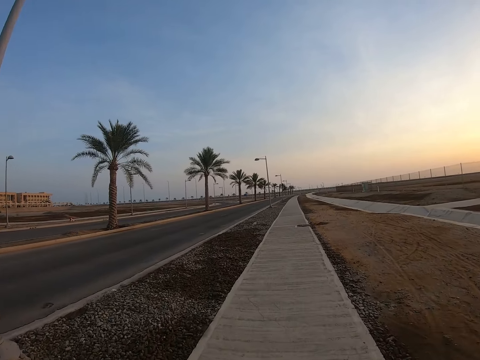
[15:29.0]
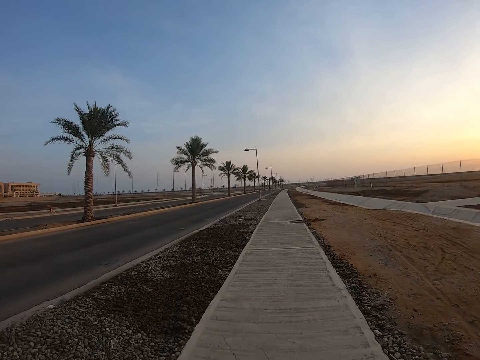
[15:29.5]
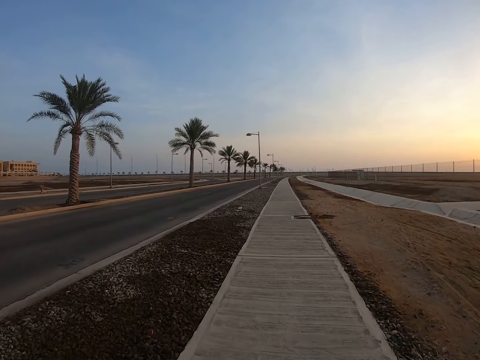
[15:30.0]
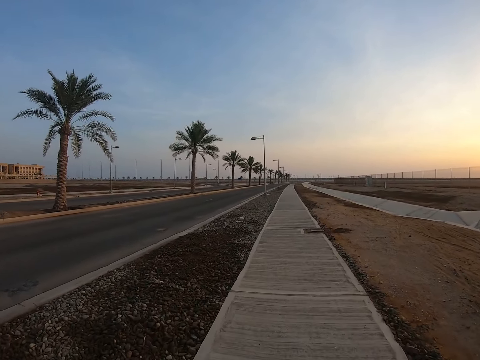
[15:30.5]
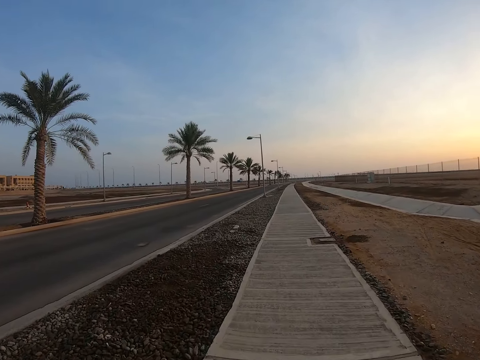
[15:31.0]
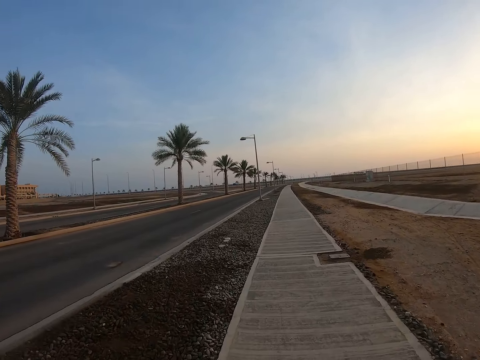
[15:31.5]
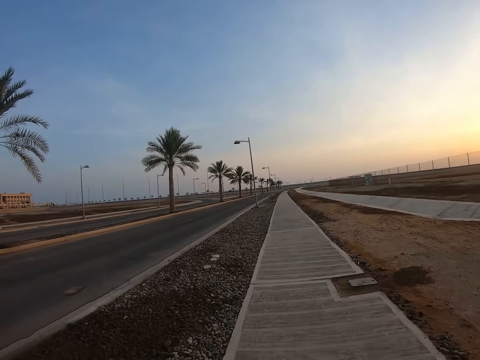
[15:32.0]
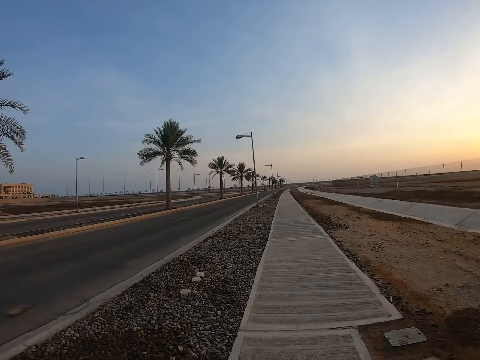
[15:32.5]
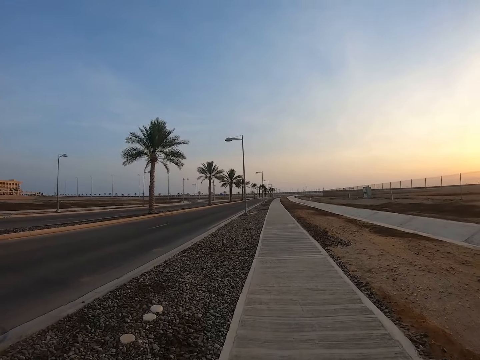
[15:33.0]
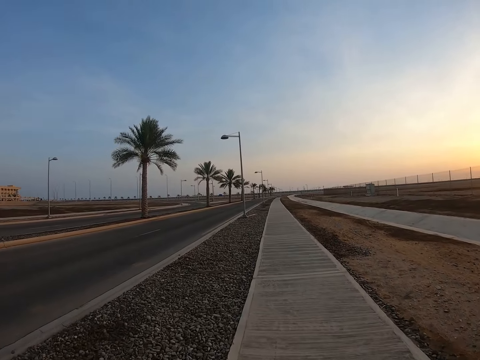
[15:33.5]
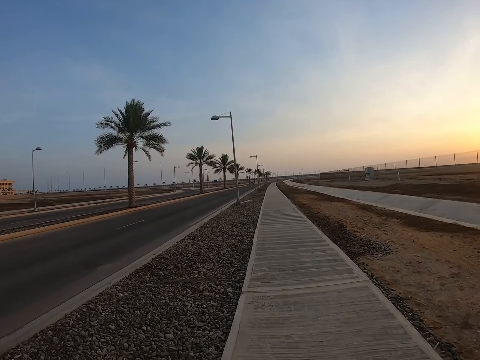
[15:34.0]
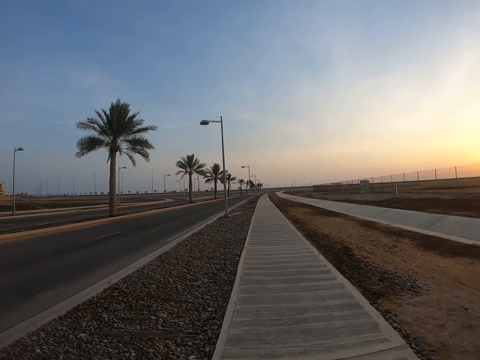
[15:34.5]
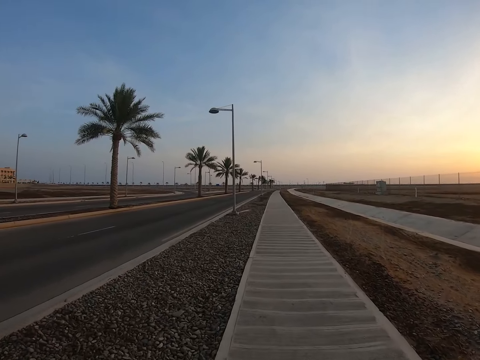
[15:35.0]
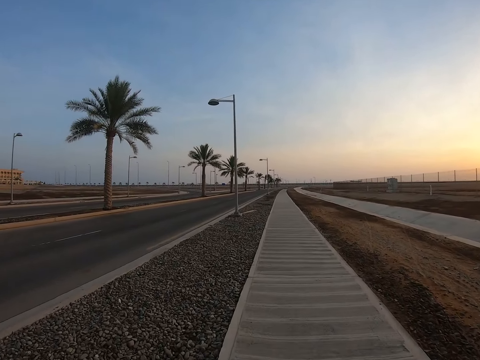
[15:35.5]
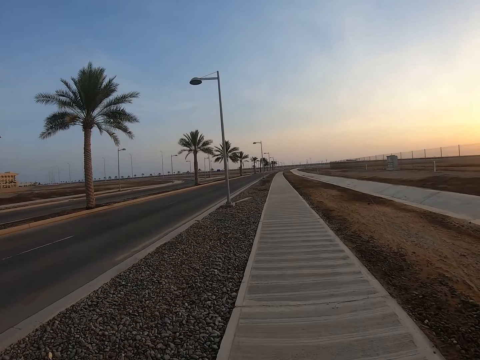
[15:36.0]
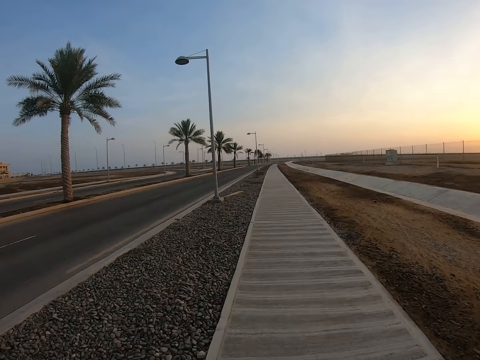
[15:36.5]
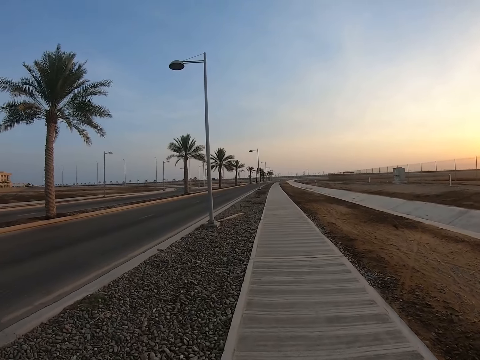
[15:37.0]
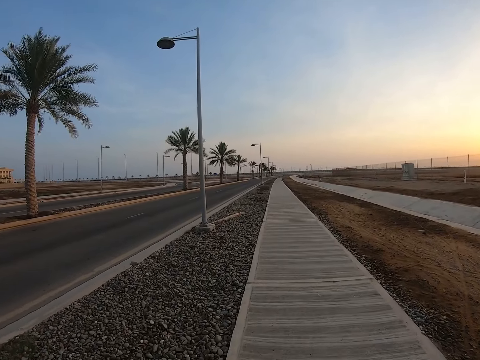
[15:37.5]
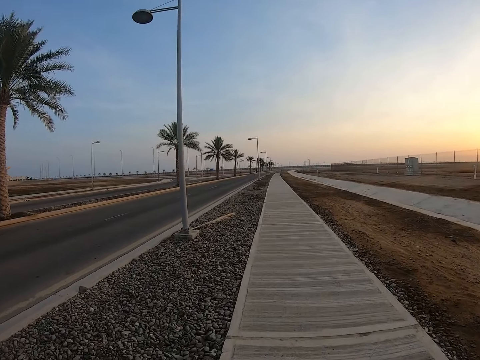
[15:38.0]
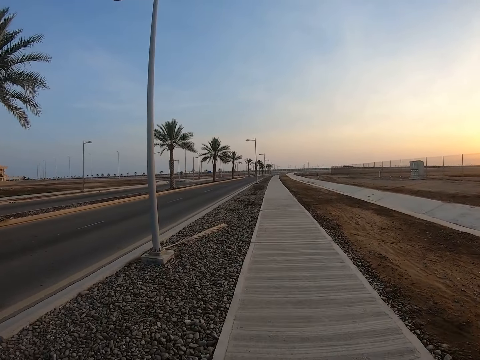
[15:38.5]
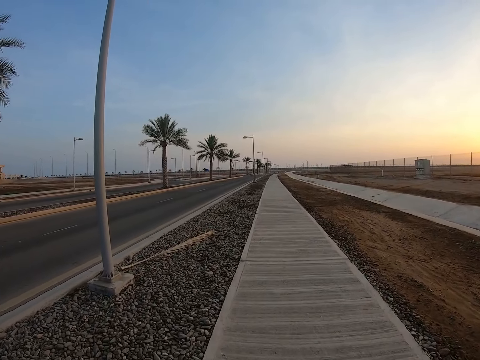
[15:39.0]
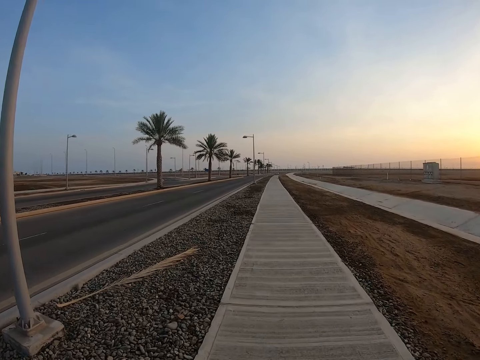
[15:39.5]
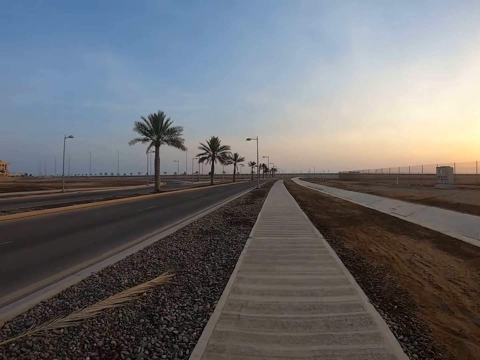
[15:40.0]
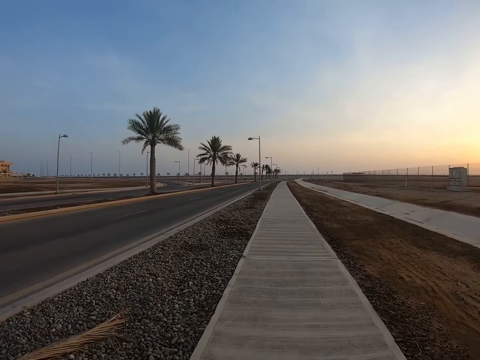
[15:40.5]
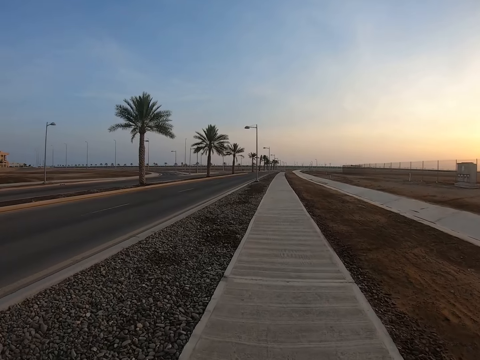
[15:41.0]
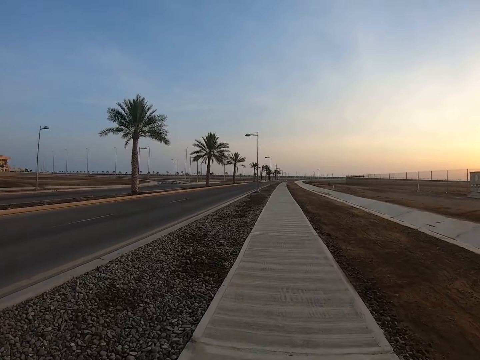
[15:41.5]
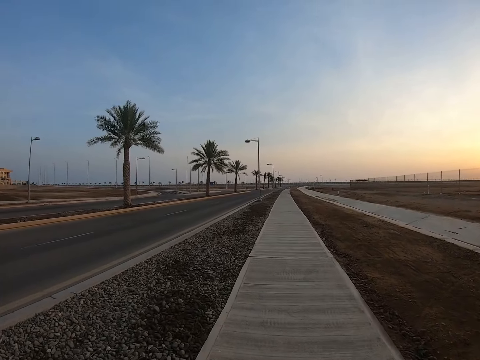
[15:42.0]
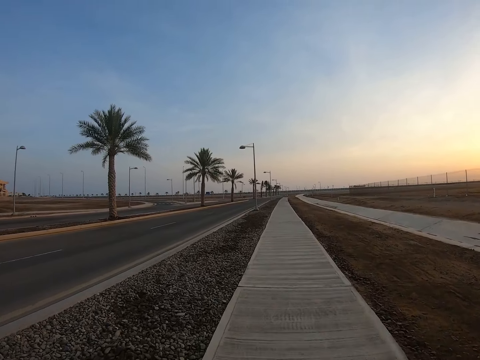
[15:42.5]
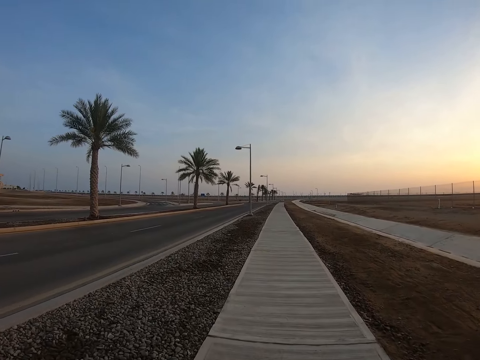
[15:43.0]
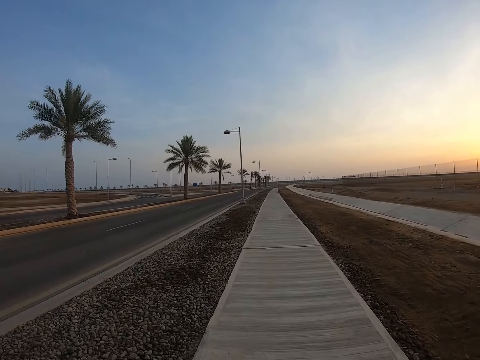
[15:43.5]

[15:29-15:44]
The camera wearer looks in front. They walk on the pavement.

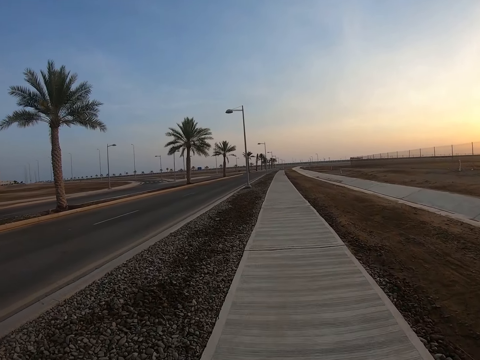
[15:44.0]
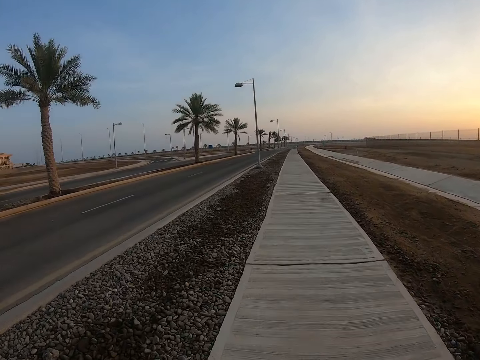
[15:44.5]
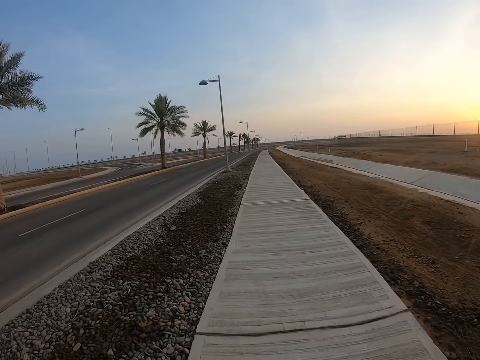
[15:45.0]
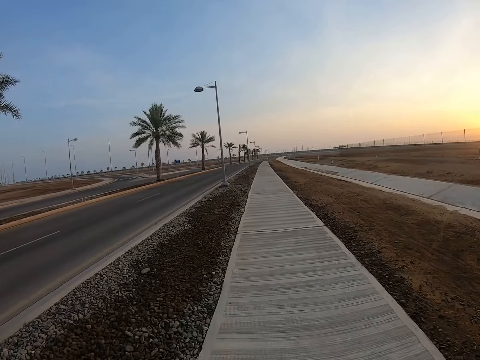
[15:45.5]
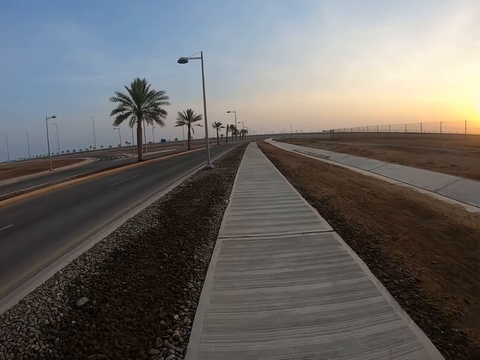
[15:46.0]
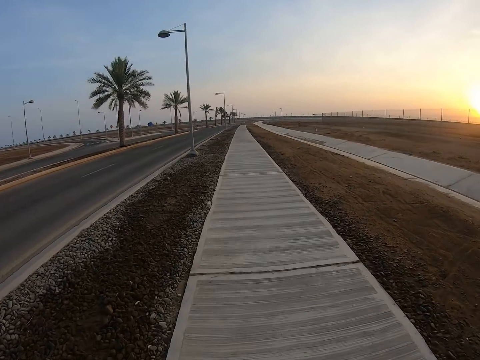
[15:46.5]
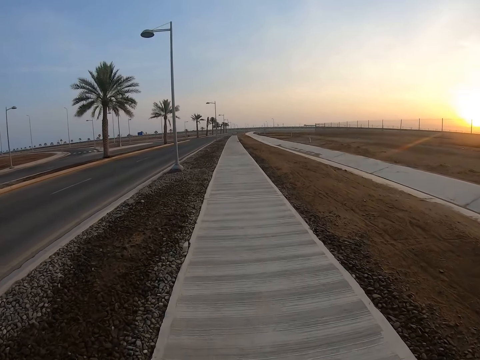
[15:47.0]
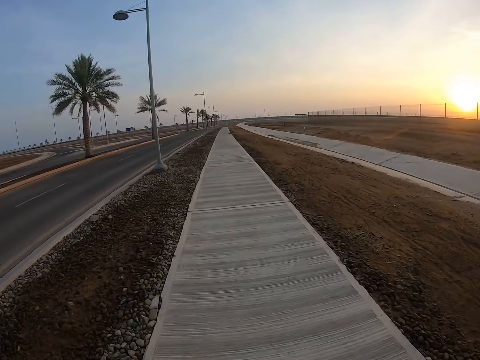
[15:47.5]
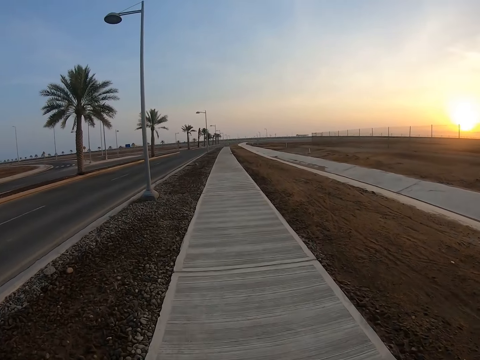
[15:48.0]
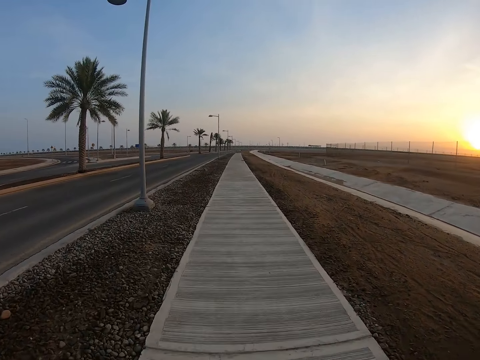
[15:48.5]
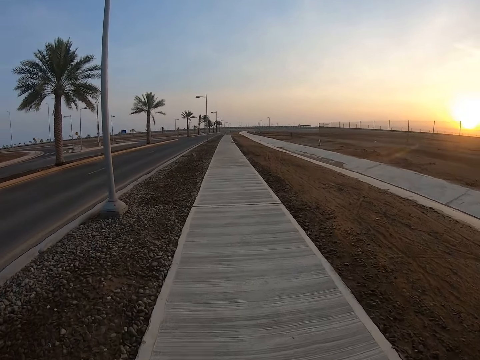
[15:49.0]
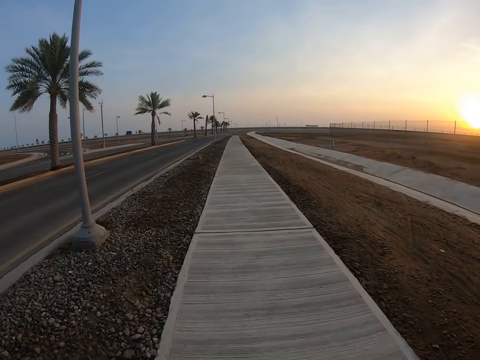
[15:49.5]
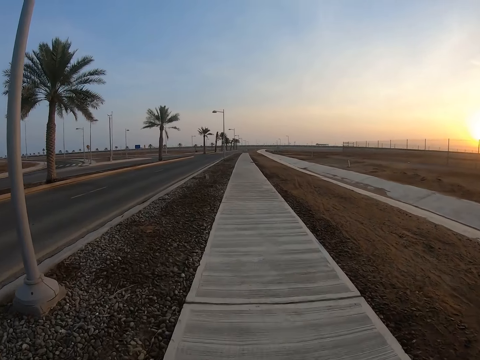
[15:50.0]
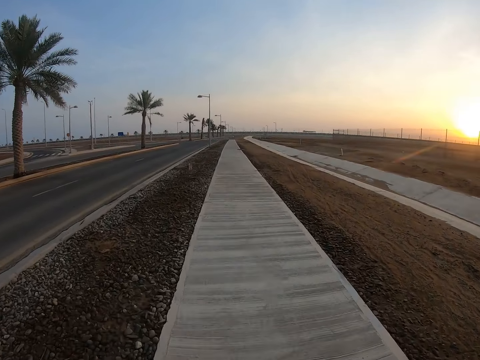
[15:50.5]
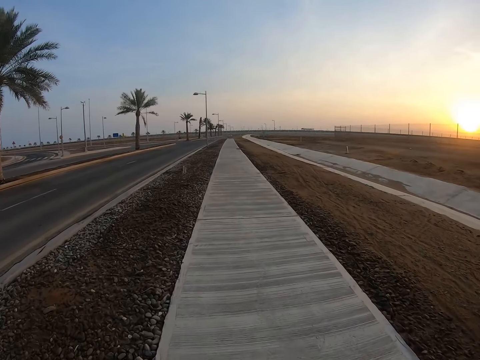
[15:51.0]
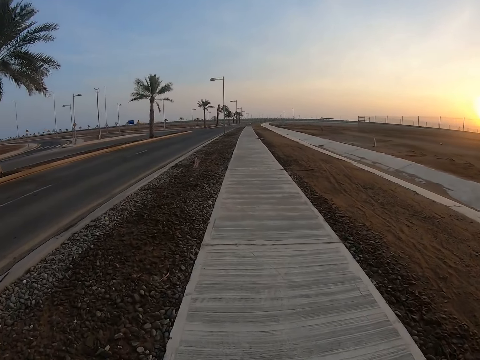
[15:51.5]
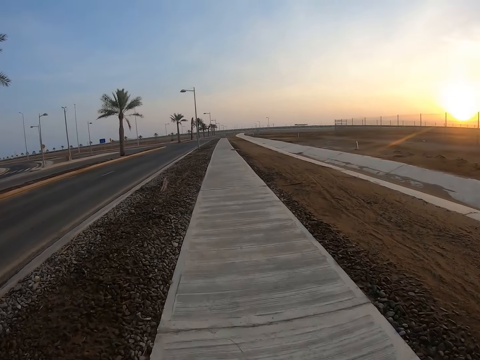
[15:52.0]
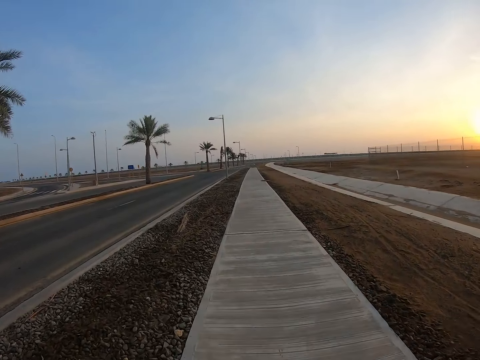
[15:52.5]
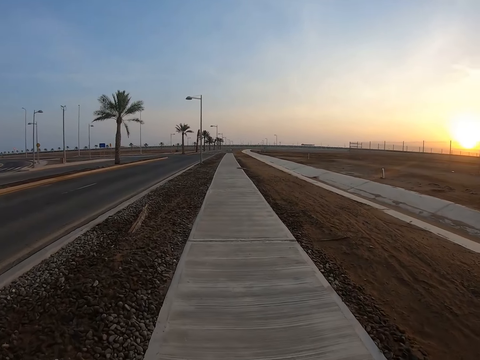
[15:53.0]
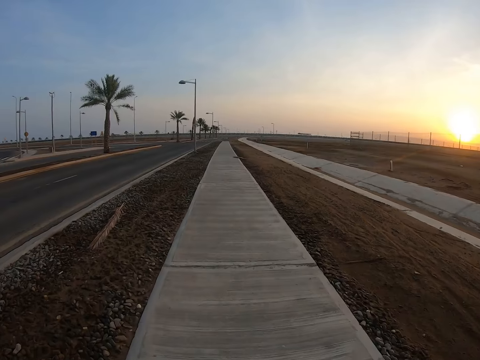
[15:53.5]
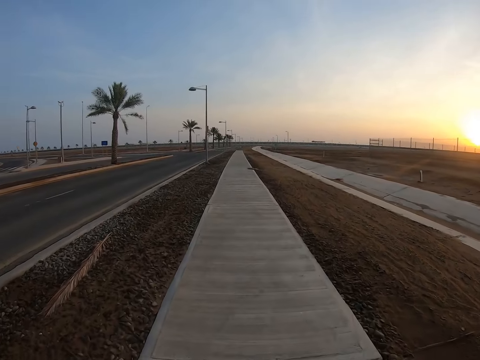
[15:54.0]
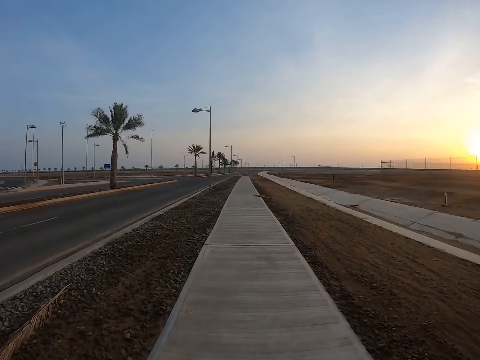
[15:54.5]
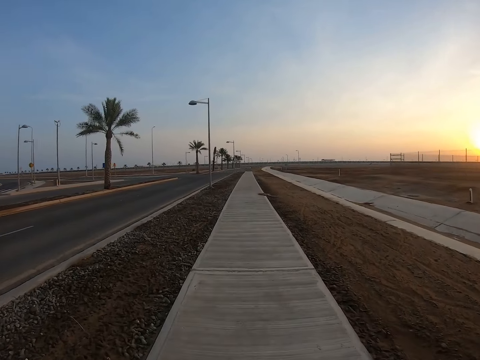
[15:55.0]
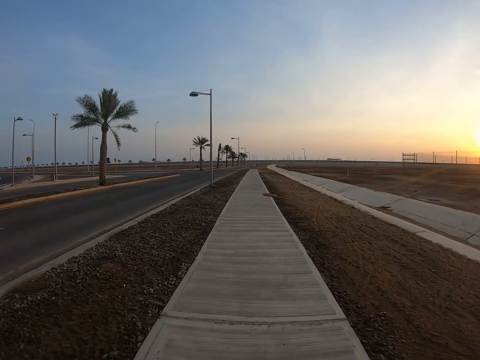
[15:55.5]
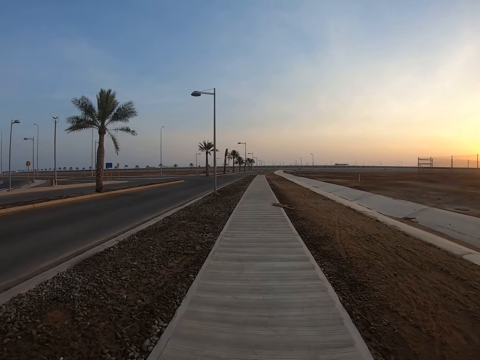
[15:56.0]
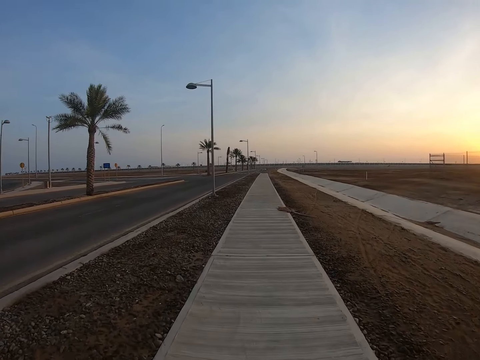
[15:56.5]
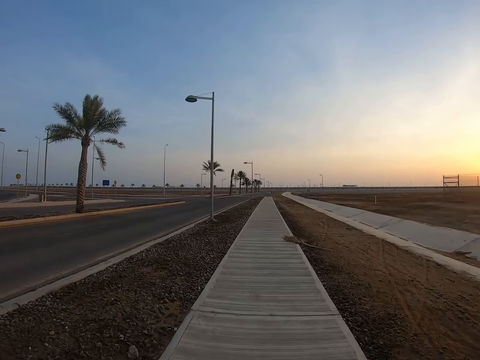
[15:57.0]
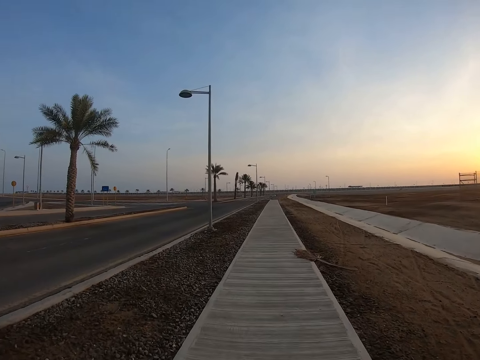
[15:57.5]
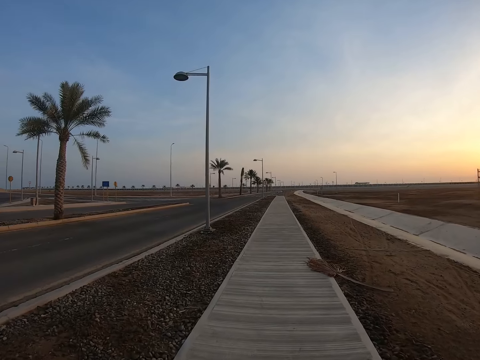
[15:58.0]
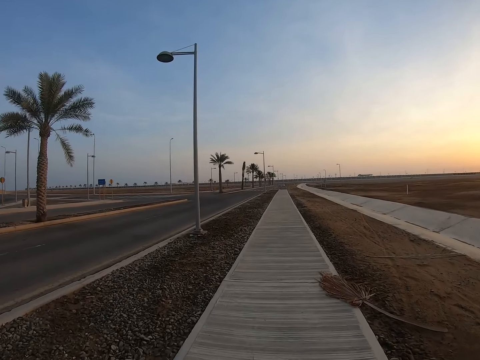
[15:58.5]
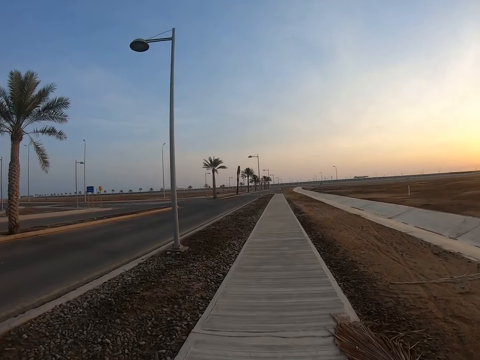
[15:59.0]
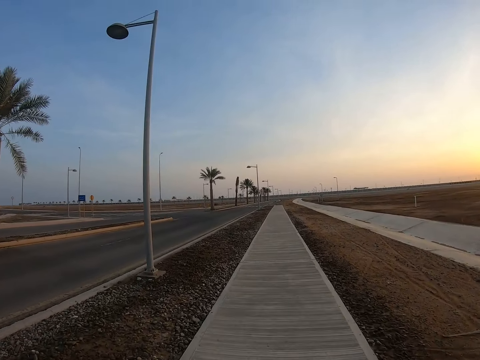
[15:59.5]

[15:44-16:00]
The camera wearer looks in front. They walk on the pavement.
